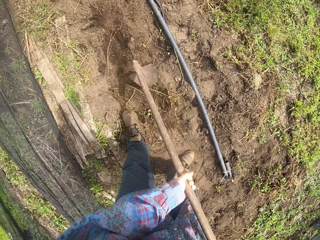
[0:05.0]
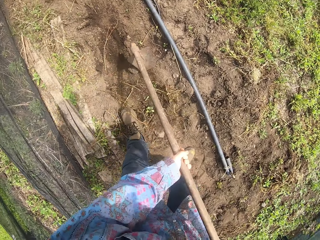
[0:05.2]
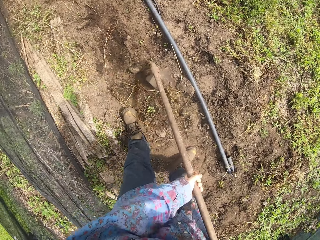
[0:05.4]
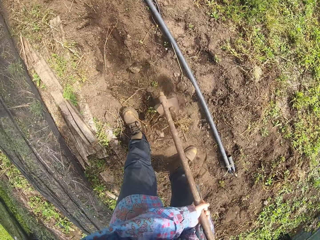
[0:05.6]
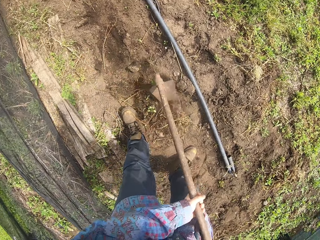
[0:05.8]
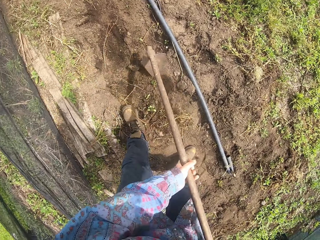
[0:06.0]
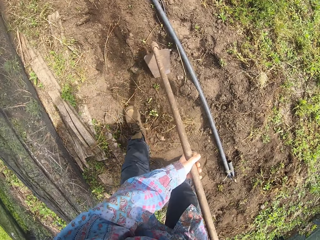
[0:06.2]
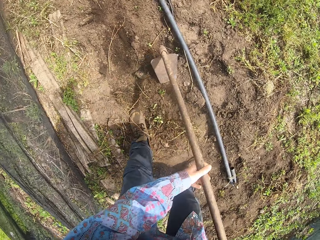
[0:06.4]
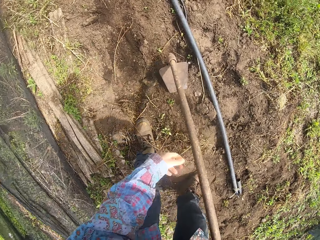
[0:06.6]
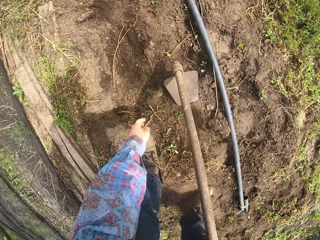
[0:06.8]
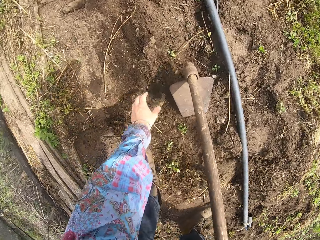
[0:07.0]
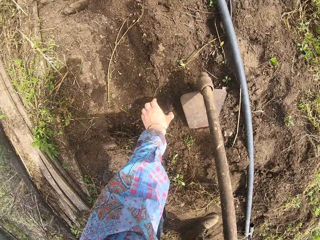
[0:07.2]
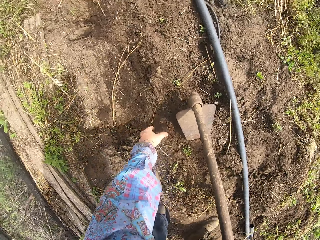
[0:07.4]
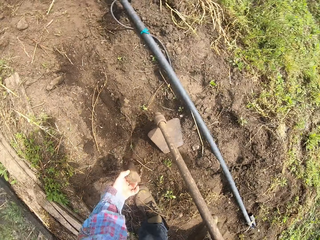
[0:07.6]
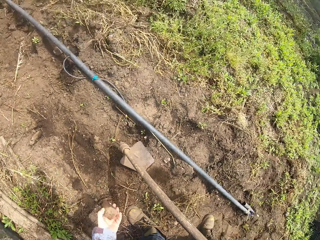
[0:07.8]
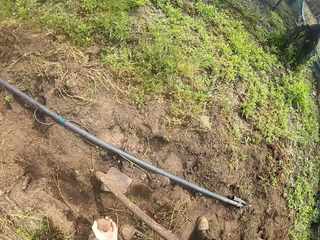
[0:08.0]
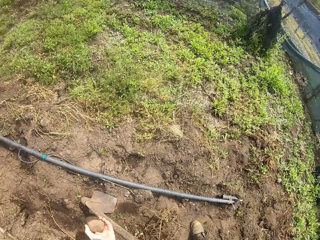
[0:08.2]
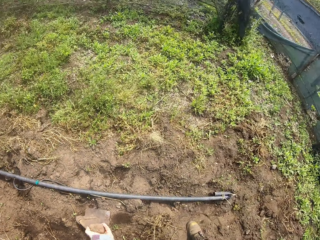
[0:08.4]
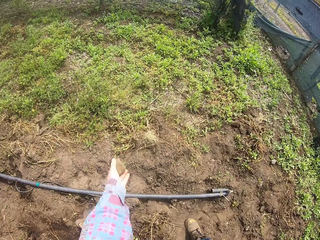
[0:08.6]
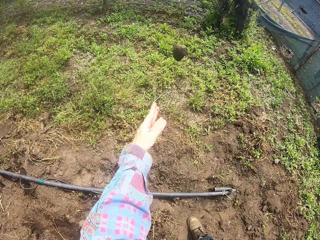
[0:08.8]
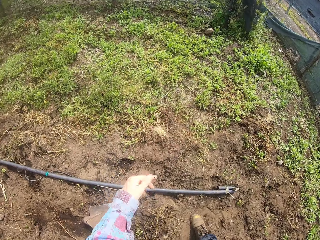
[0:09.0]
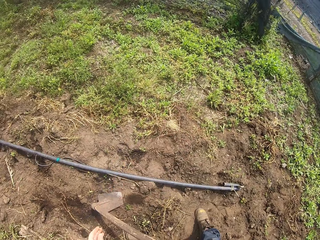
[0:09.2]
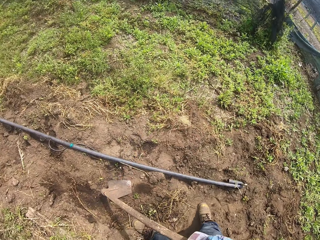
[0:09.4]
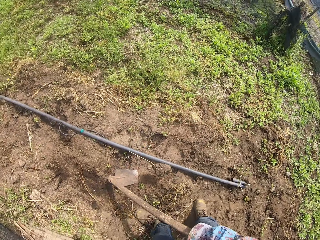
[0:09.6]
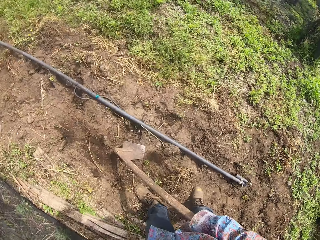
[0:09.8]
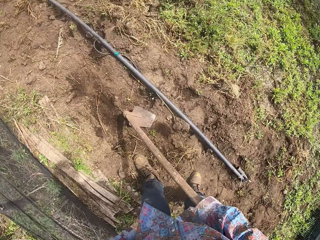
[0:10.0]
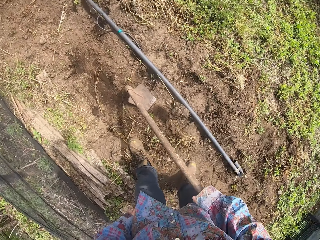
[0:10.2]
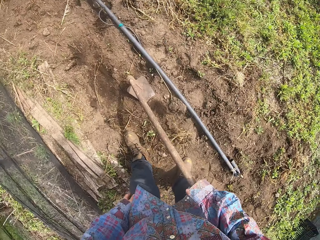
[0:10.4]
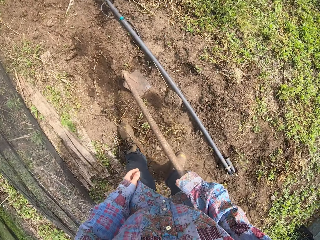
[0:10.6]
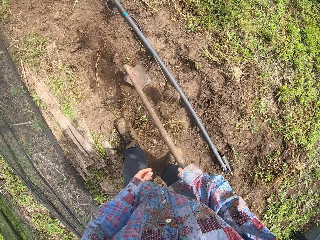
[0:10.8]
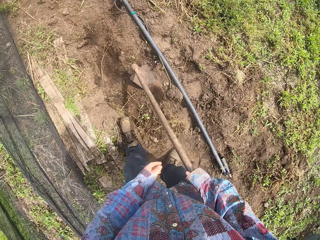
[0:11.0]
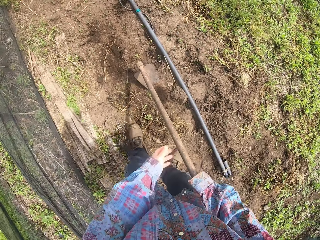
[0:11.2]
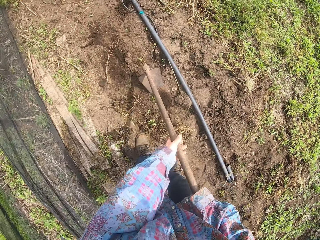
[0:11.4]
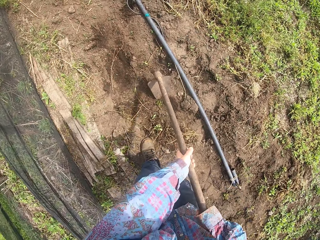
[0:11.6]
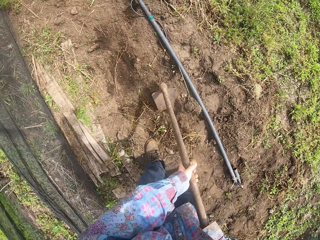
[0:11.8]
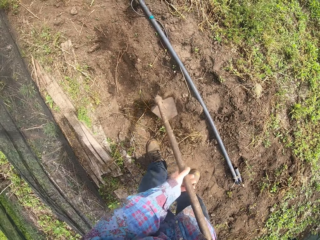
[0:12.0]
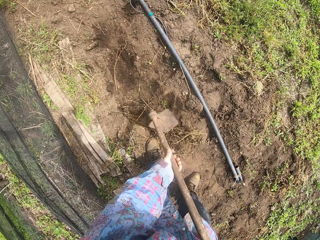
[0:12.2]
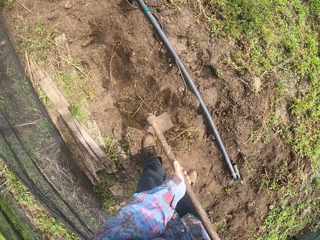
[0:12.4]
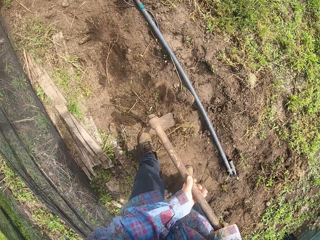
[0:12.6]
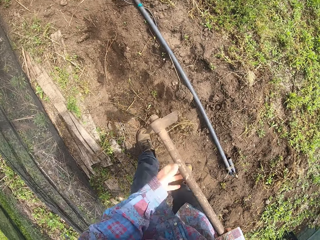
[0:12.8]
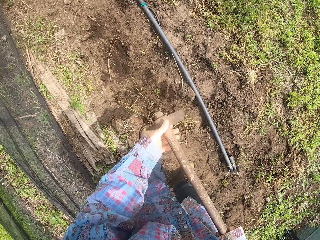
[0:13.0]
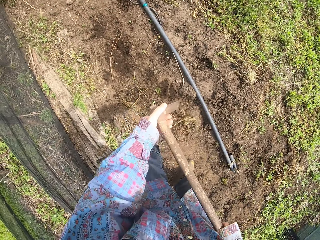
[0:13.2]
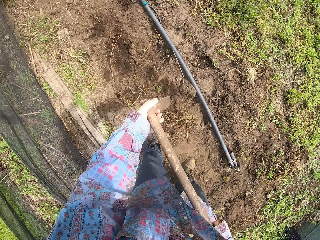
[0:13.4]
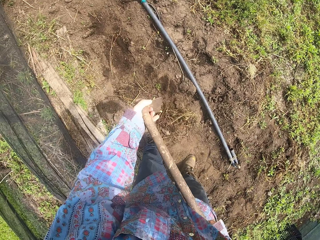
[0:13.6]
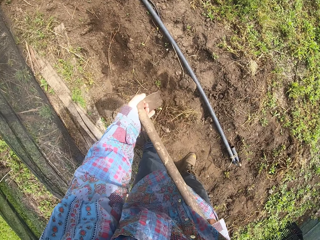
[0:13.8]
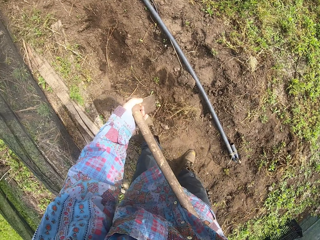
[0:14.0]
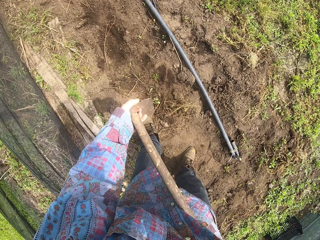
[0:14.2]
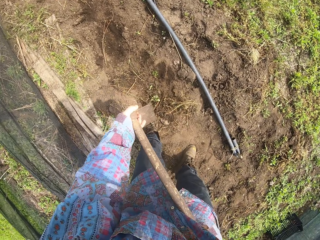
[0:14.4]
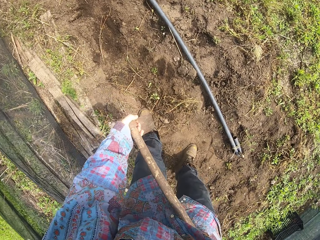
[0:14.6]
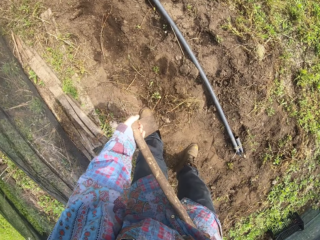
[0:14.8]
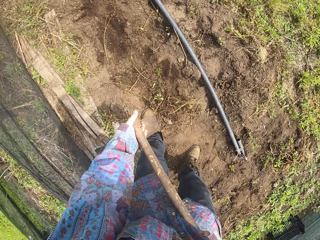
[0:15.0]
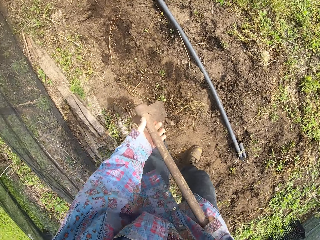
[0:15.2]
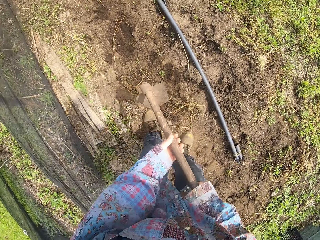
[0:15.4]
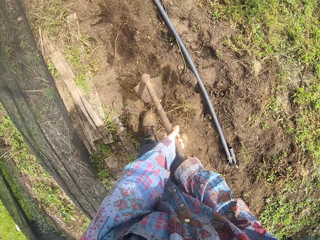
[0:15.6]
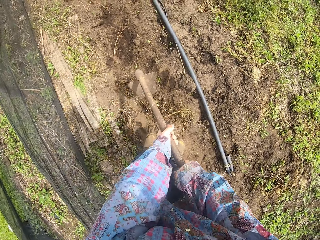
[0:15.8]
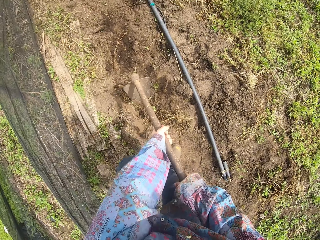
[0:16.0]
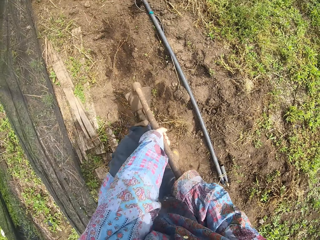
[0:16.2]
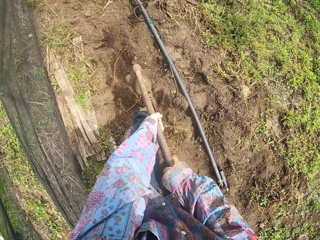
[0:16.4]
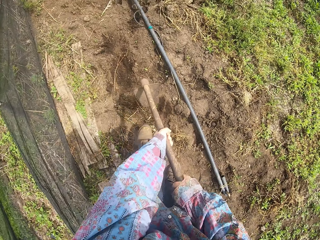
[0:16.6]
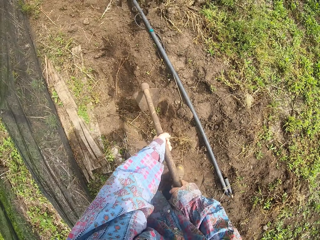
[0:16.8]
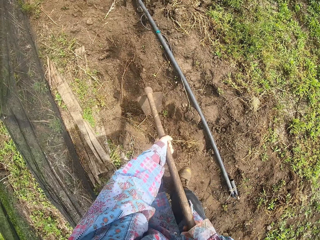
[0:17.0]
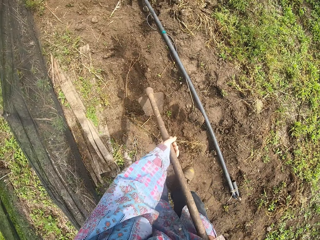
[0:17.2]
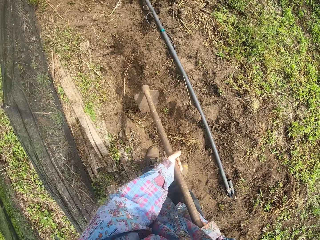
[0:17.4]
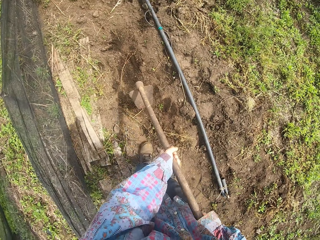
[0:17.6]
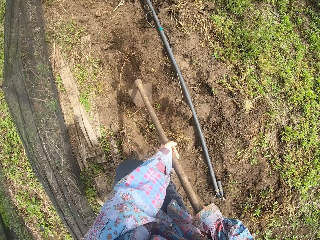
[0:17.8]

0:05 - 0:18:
The camera wearer pulls weeds using a garden hoe. They pick up a stone. They throw the stone. They hold the garden hoe. They lift the garden hoe. They handle the garden hoe. They touch the hoe. They kick the garden hoe.

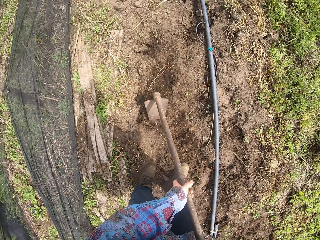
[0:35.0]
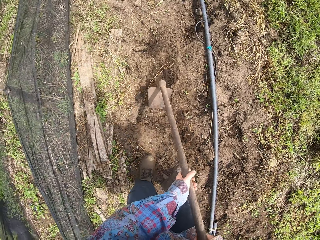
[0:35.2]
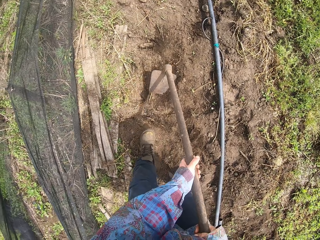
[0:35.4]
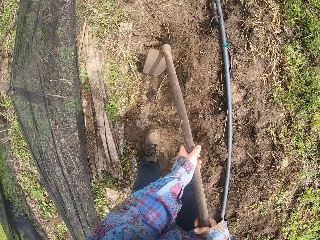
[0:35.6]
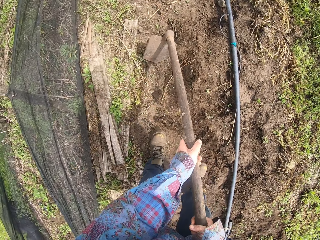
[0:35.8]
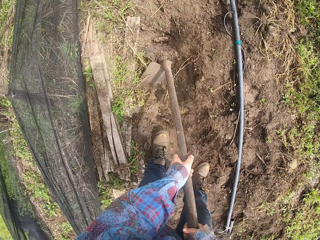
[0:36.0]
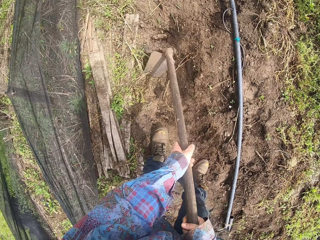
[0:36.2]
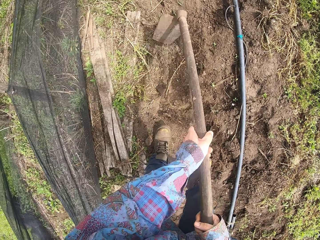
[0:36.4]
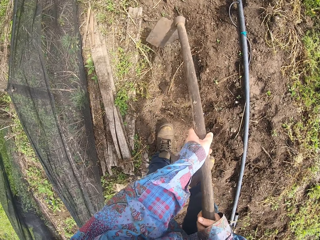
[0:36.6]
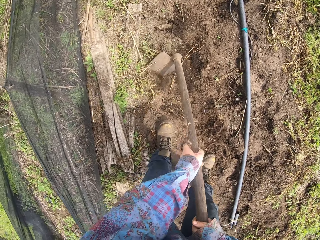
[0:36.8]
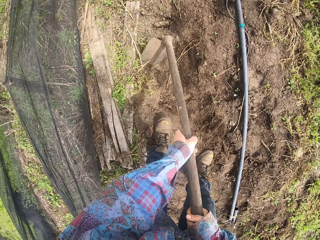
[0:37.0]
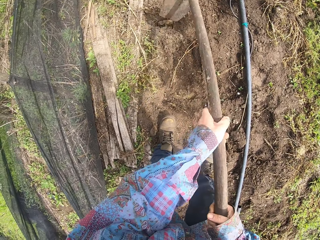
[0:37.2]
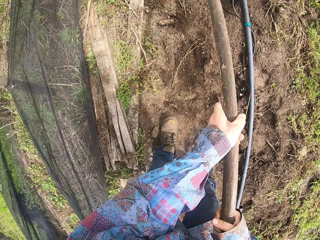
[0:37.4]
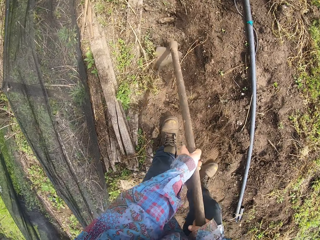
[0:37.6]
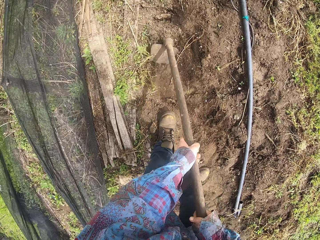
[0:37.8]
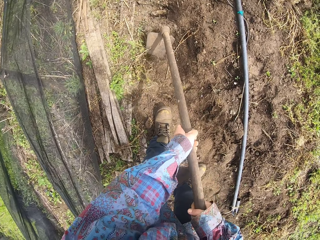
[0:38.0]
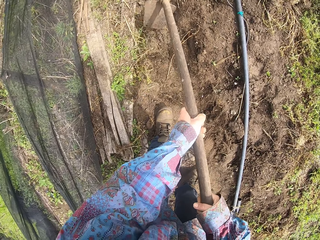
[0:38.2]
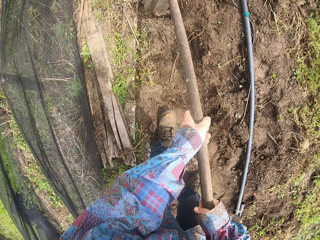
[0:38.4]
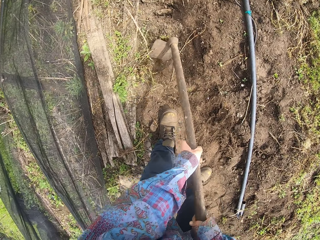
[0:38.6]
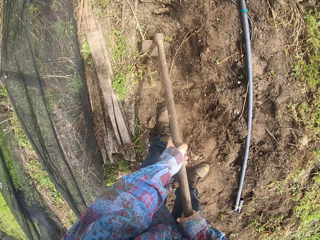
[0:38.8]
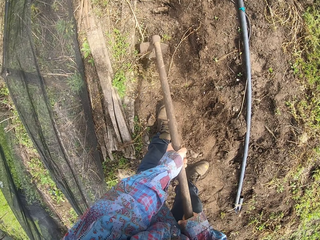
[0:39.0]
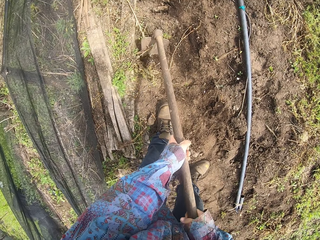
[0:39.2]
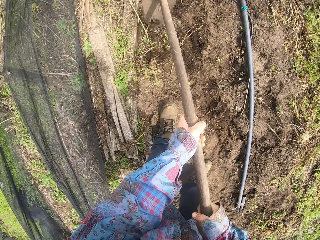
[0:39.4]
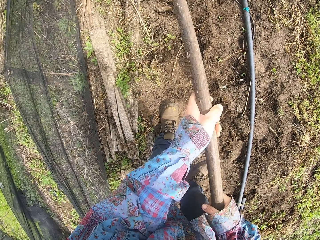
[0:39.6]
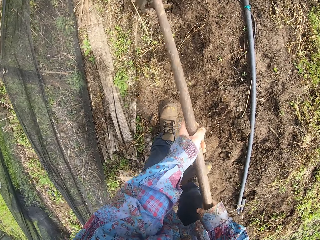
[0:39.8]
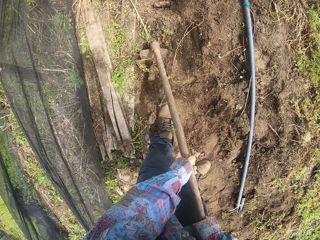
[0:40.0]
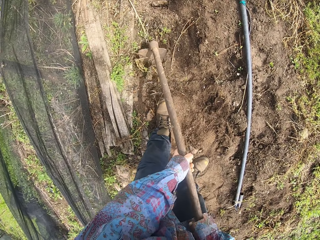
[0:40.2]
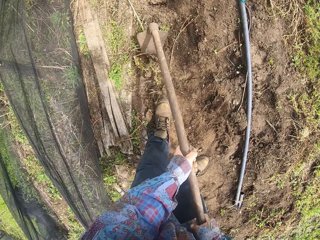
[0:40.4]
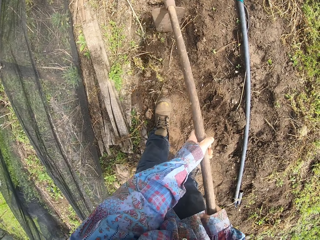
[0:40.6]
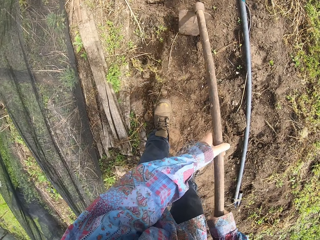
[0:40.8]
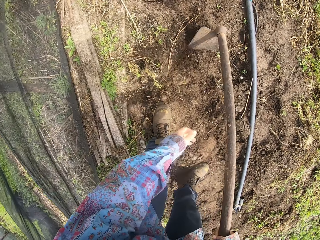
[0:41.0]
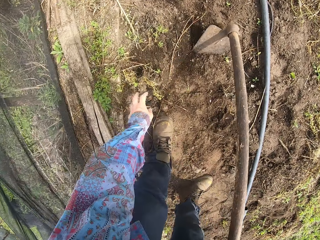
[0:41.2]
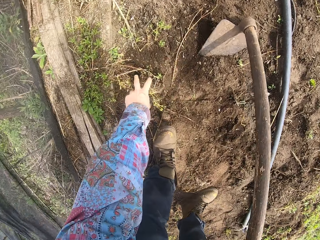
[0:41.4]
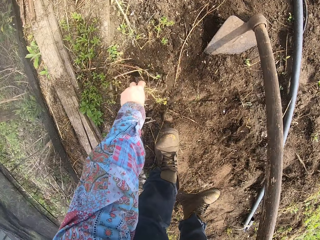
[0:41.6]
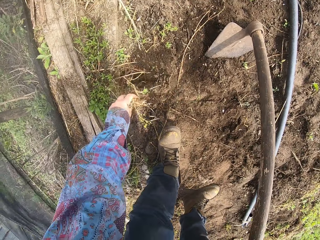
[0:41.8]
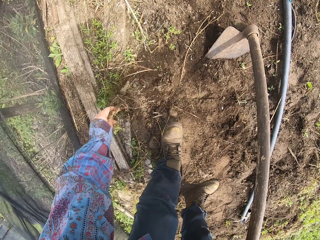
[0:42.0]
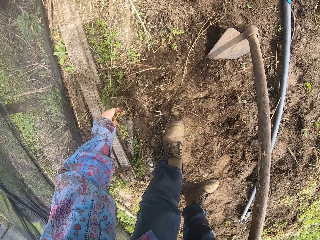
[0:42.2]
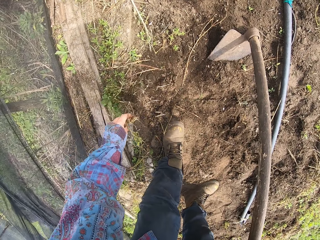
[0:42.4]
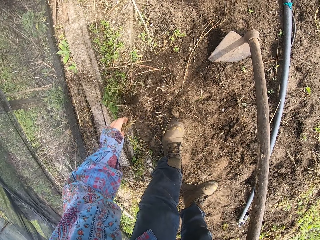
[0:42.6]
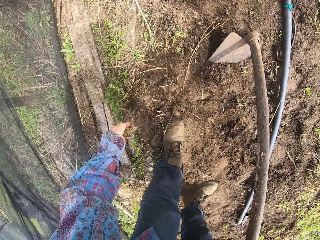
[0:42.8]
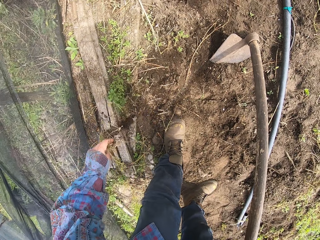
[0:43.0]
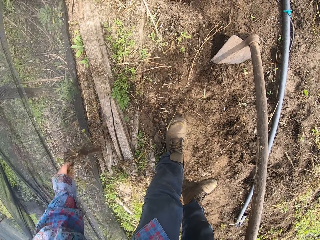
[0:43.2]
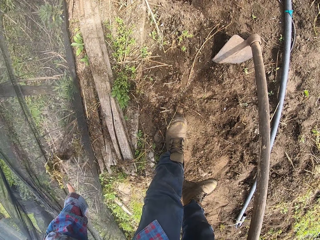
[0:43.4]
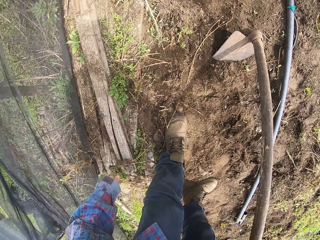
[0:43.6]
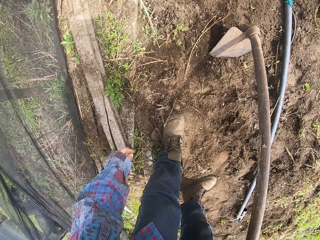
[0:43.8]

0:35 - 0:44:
The camera wearer digs. They dig repeatedly. They cut off unwanted plants with the hoe. They dig. They place a garden hoe. They pick a weed. They throw the weed.
